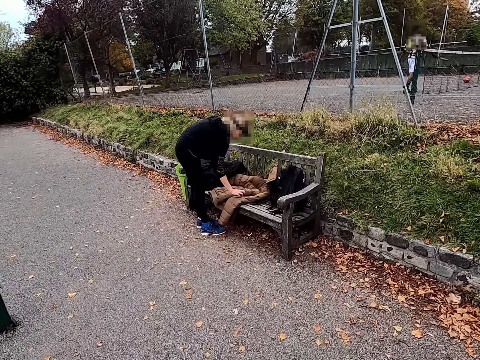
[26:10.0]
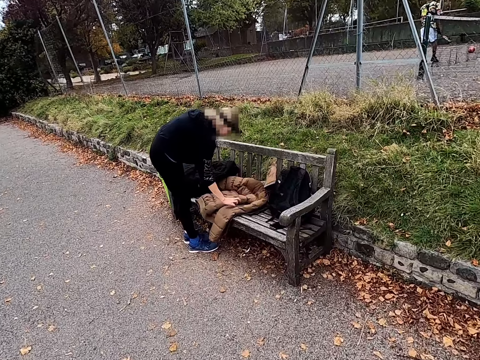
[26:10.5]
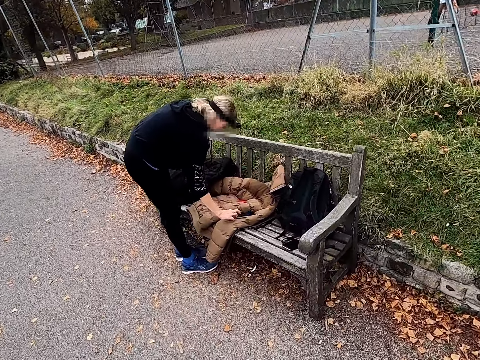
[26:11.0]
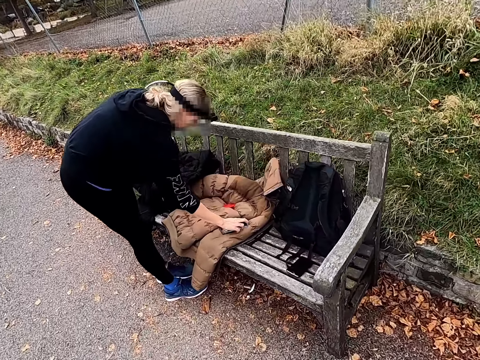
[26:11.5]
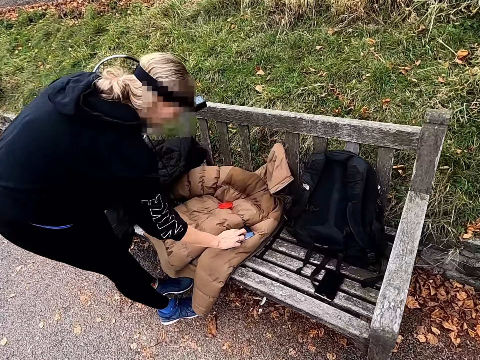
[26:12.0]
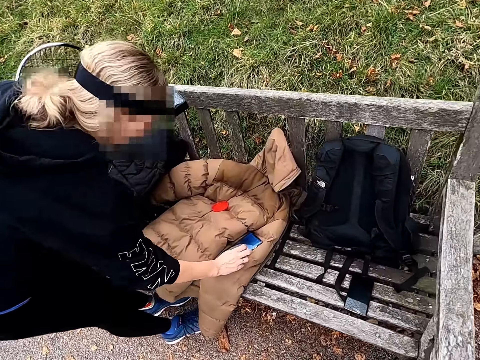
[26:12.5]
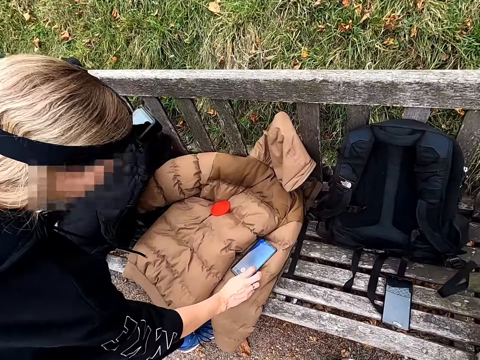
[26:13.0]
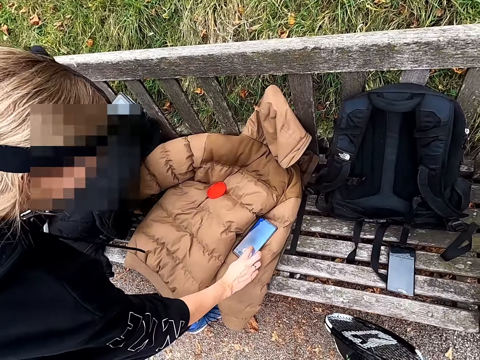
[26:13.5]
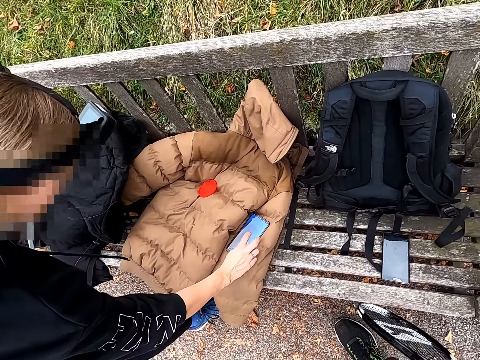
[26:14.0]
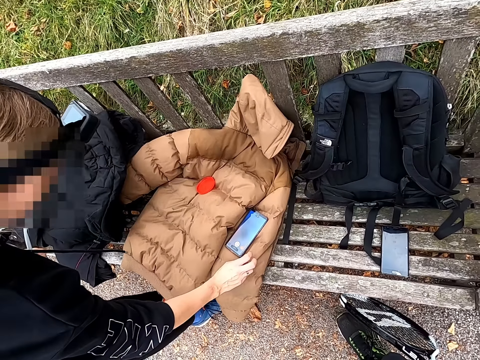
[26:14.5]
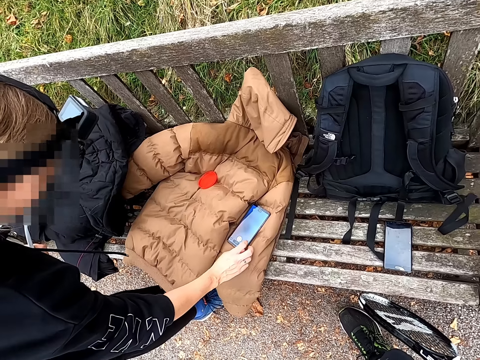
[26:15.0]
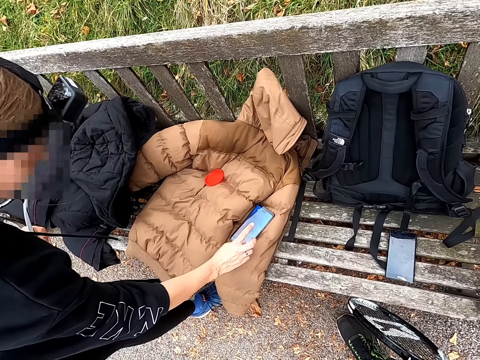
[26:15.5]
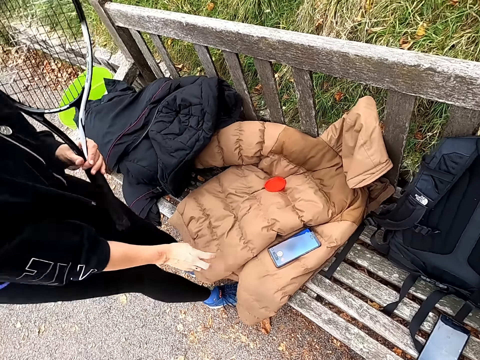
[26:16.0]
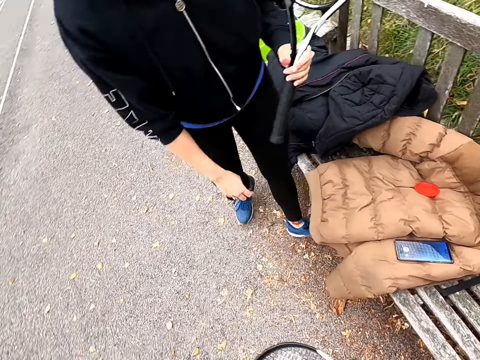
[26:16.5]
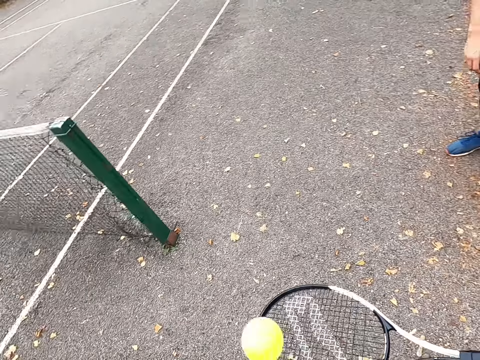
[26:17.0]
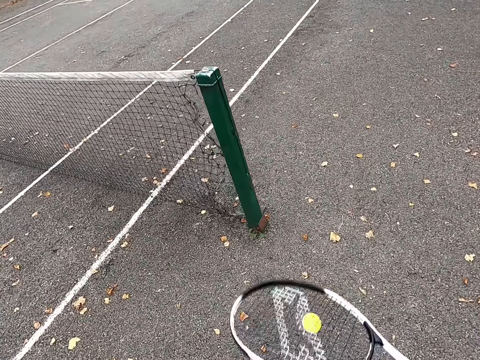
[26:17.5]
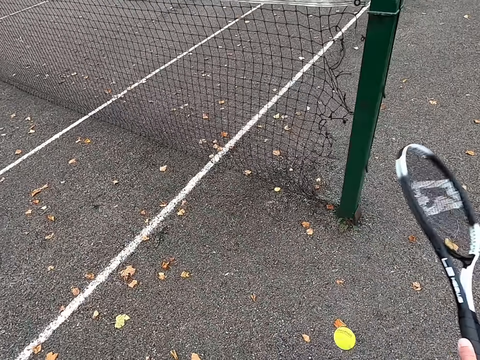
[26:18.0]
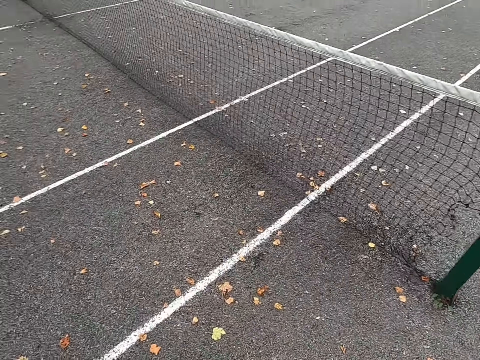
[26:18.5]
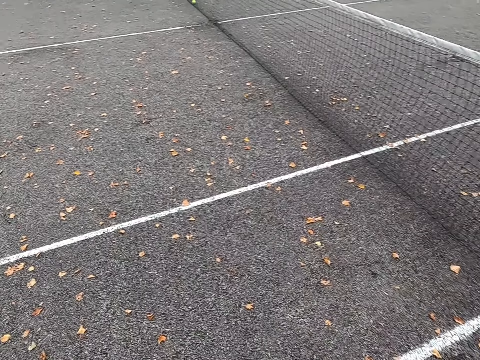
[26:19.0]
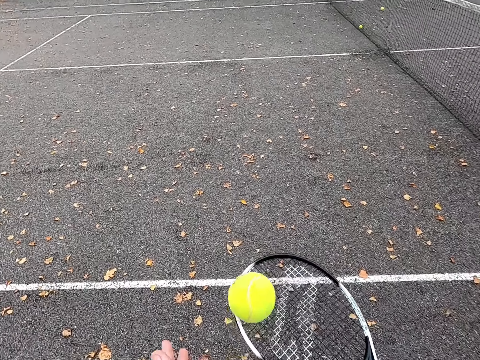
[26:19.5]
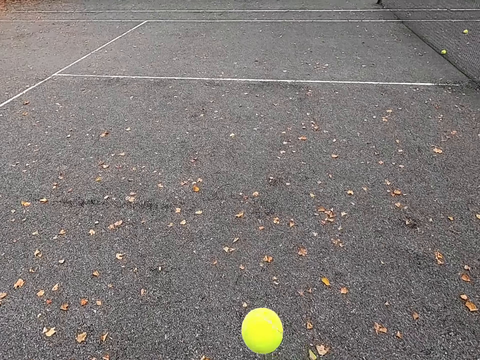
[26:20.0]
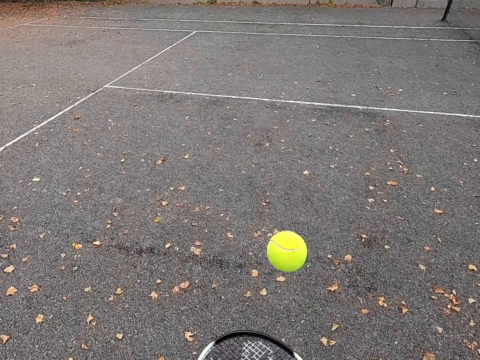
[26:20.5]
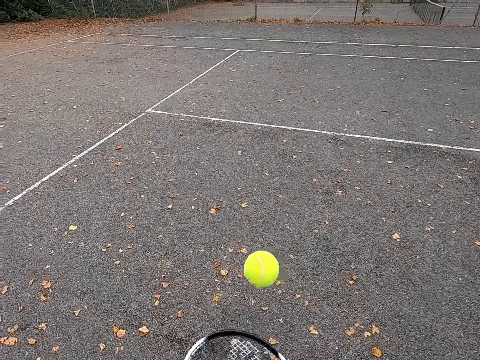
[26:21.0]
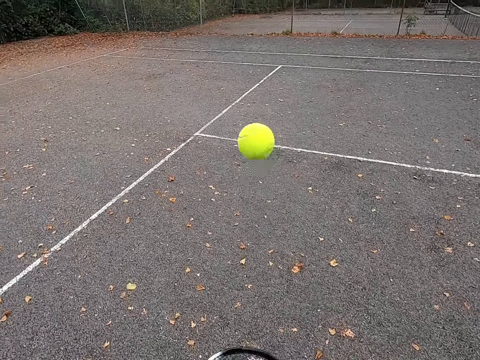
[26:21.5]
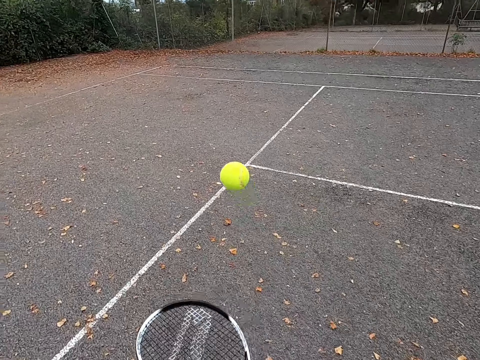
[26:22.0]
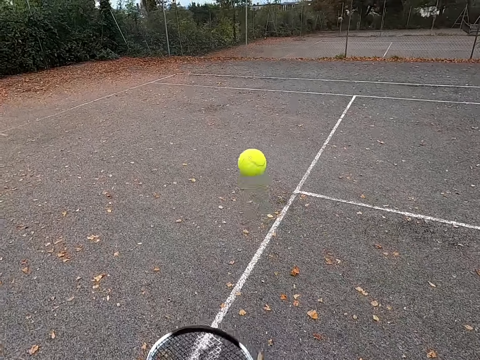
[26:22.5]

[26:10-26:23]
A woman uses a phone. The camera wearer stares at the woman. They bounce the ball. They hit the tennis ball with a racquet.

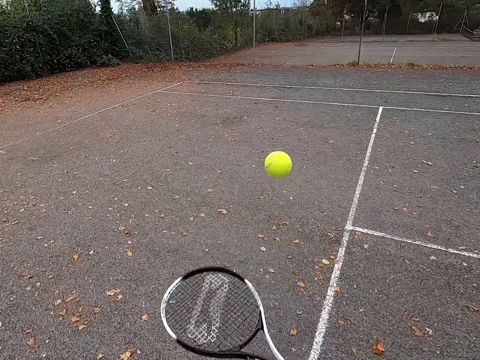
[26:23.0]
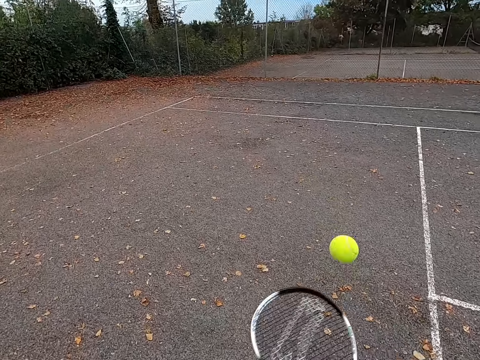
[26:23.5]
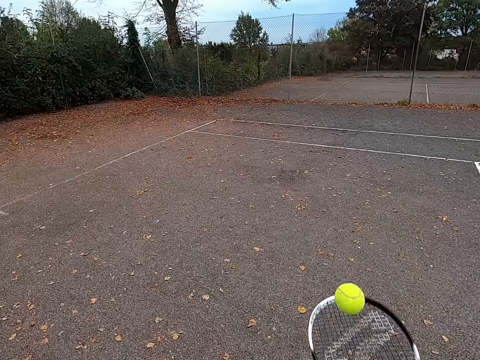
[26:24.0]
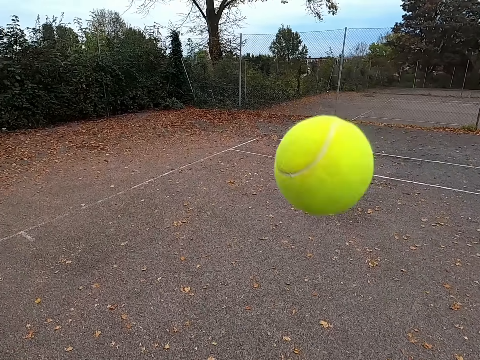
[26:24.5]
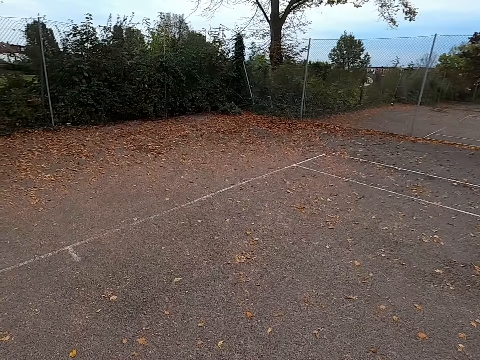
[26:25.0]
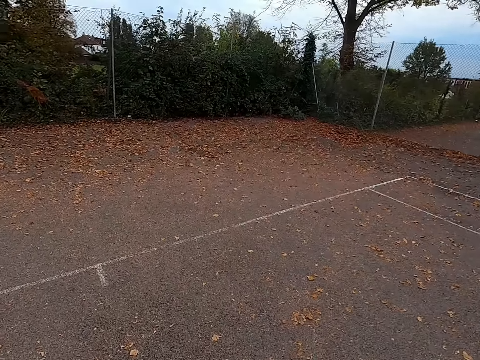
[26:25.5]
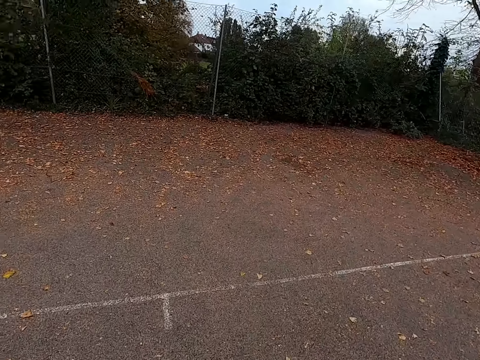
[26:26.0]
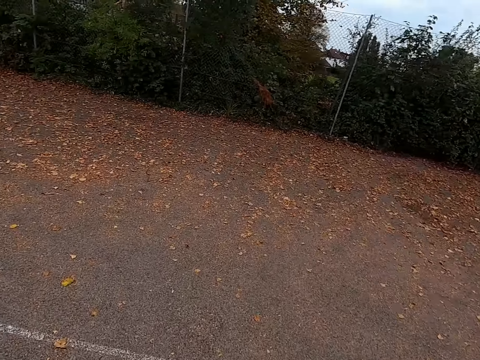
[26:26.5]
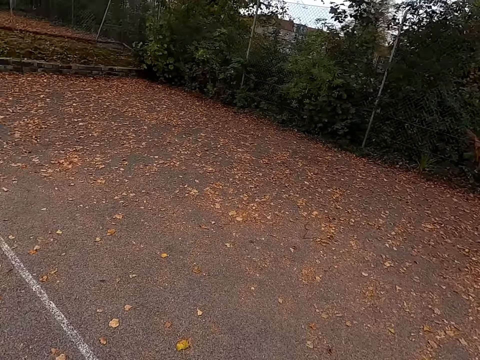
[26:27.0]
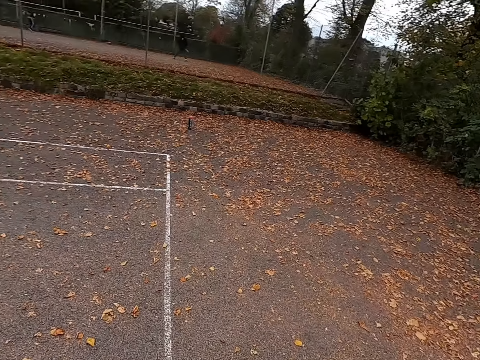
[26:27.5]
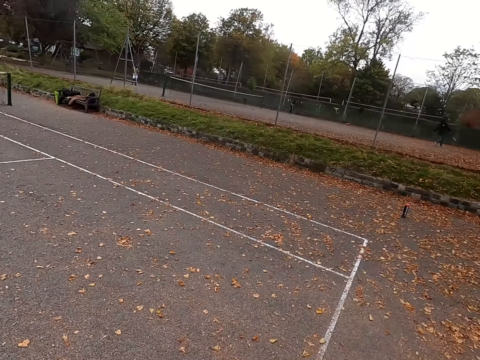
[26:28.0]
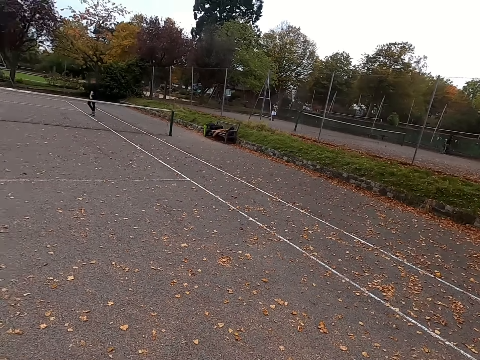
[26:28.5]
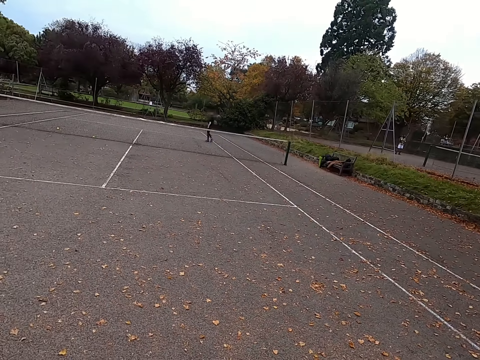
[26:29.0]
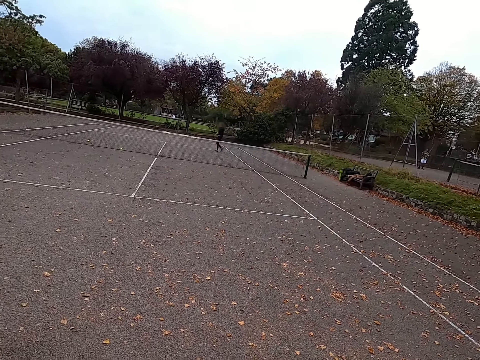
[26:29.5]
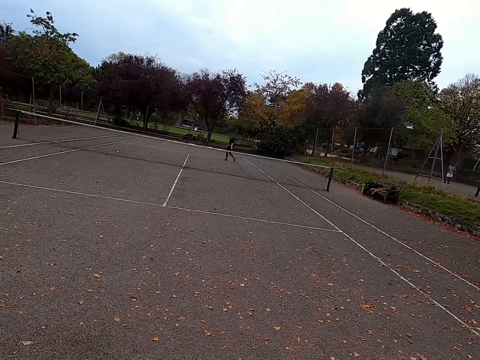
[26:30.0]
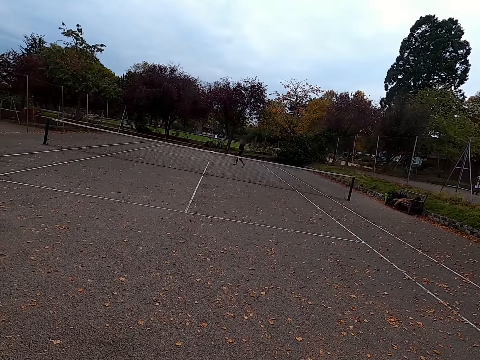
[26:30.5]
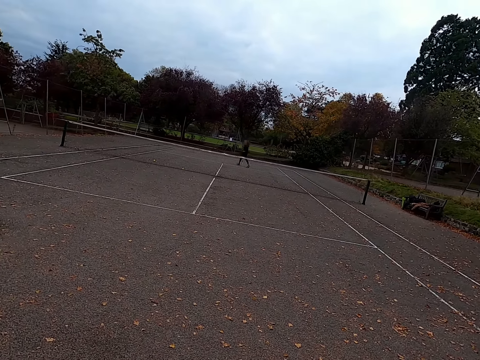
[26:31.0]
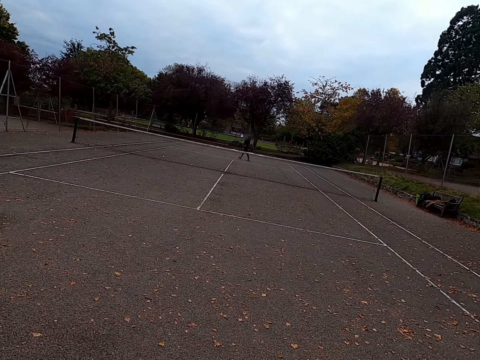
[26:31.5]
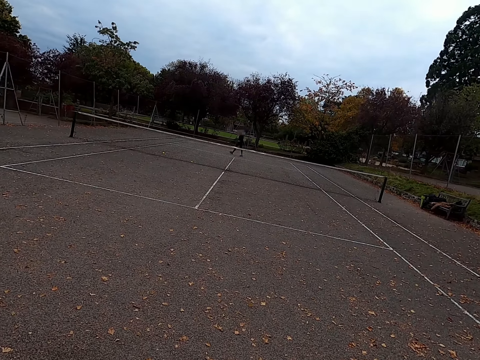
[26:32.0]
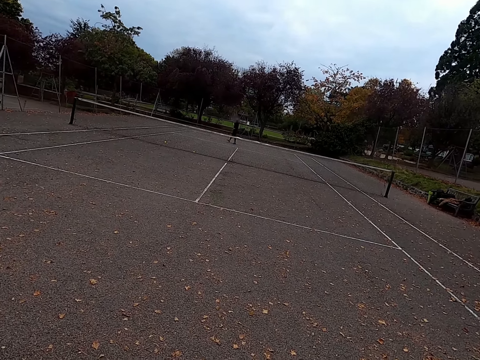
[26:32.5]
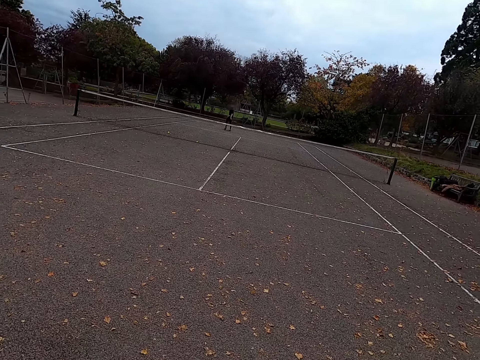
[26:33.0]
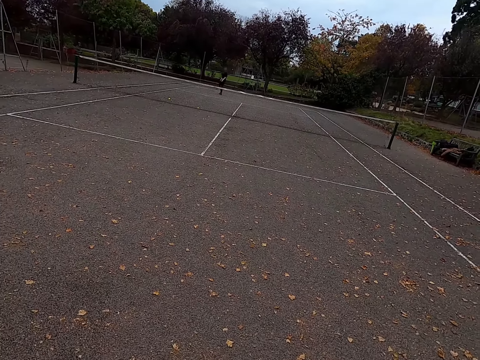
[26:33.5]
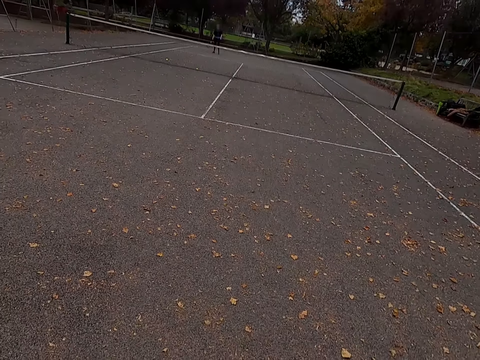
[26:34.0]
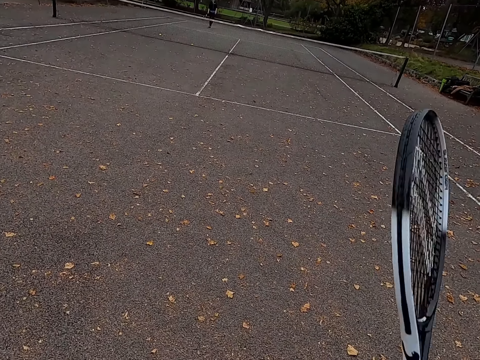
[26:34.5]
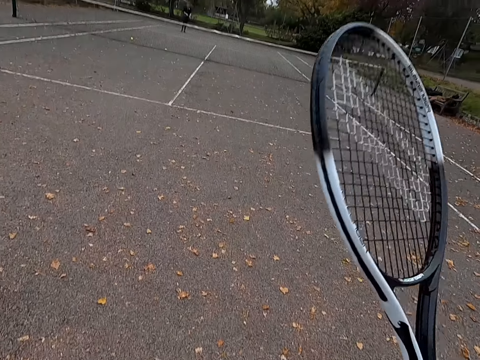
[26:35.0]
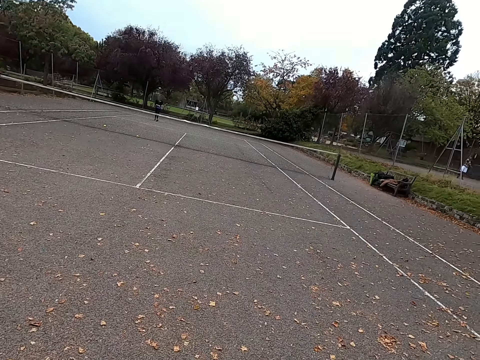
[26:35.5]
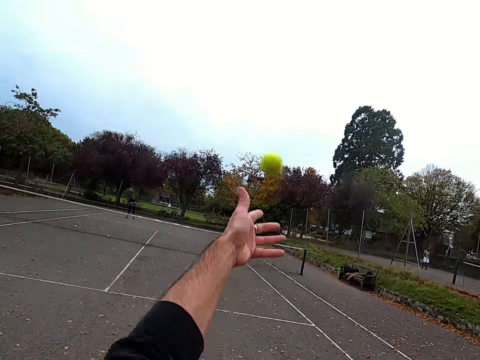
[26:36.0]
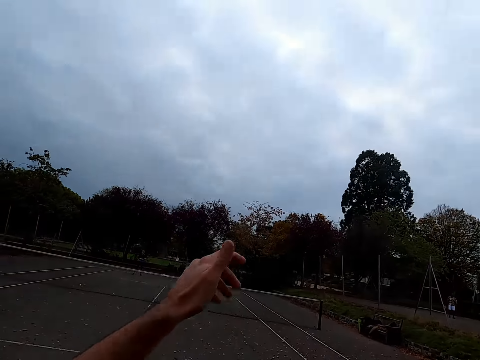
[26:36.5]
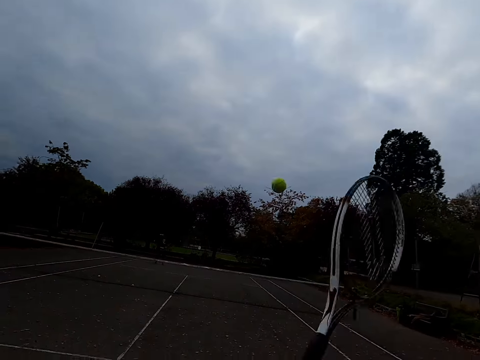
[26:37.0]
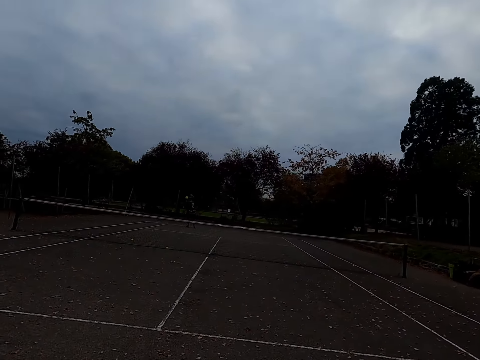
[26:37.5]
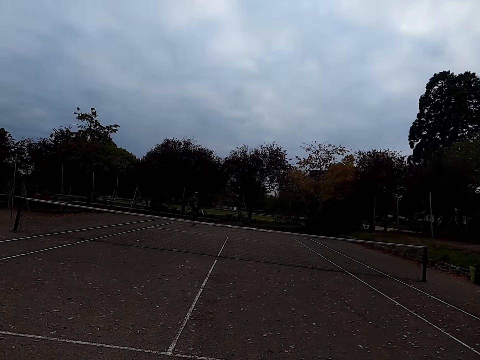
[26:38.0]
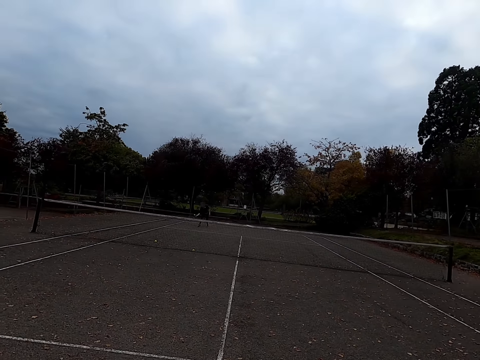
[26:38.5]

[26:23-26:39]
The camera wearer walks around the tennis court. A woman walks around the tennis court. The camera wearer throws the tennis ball up. They hit the tennis ball with a racquet.
